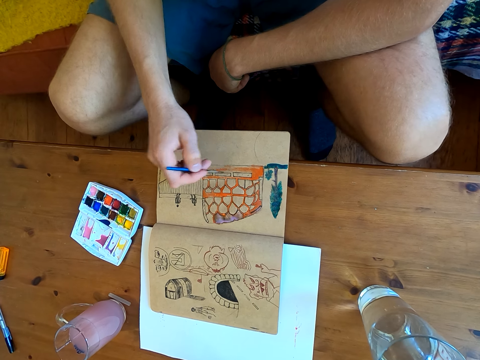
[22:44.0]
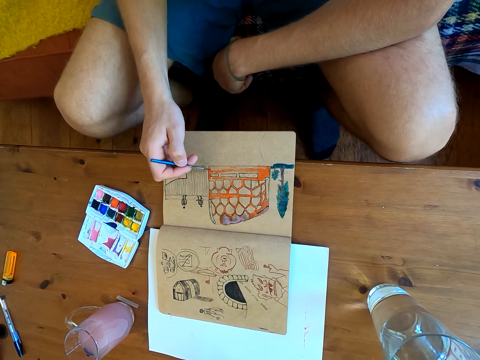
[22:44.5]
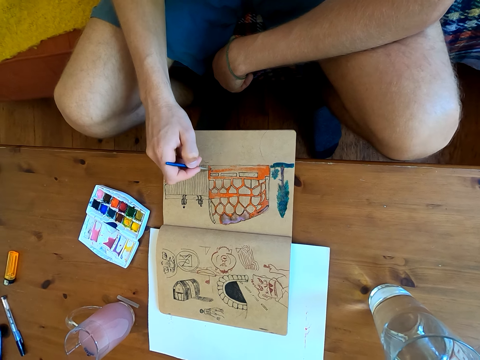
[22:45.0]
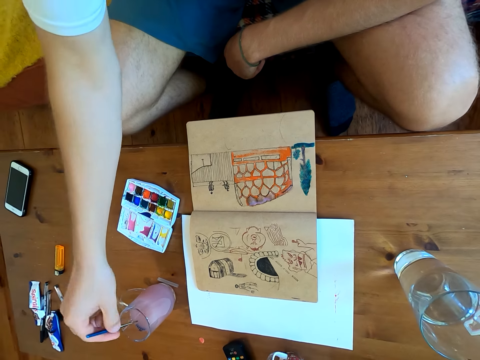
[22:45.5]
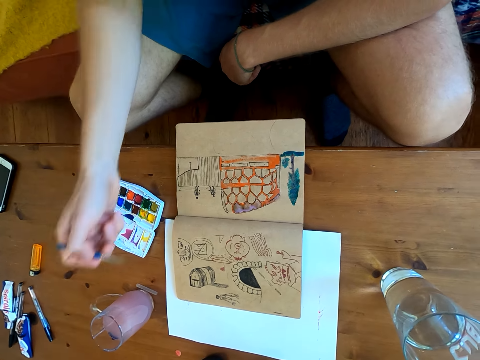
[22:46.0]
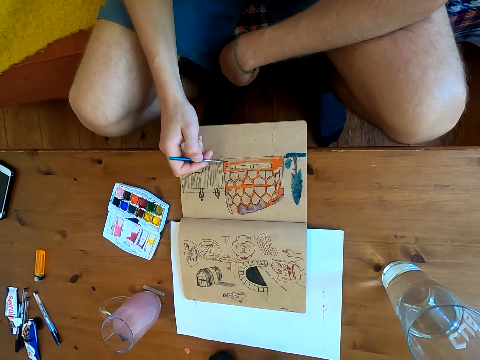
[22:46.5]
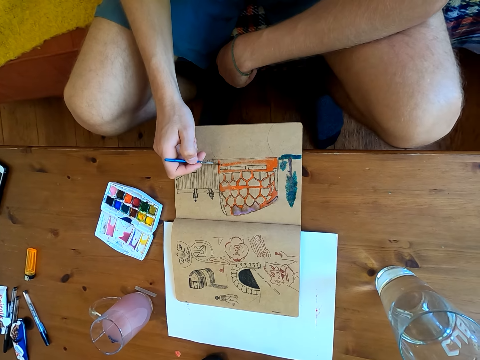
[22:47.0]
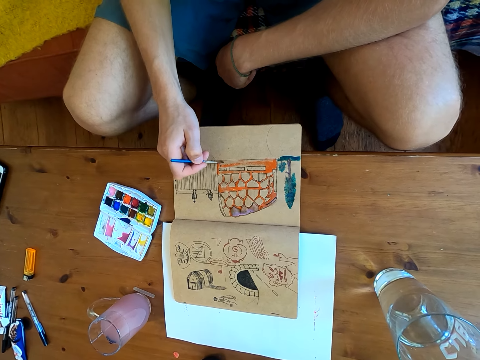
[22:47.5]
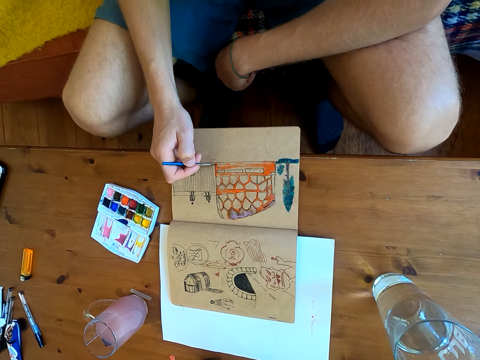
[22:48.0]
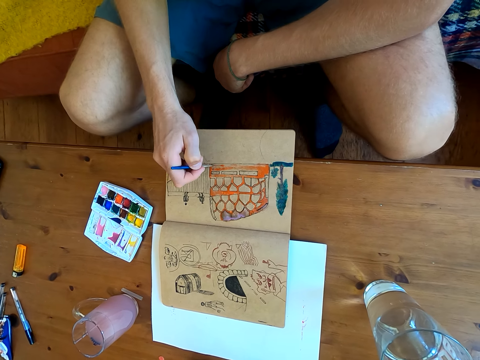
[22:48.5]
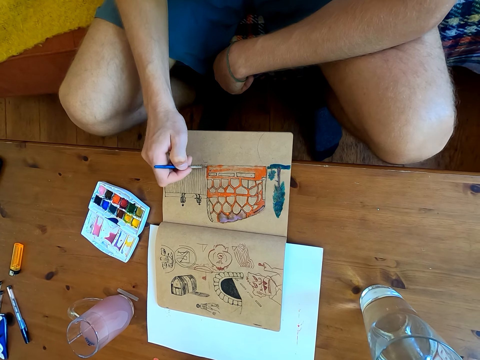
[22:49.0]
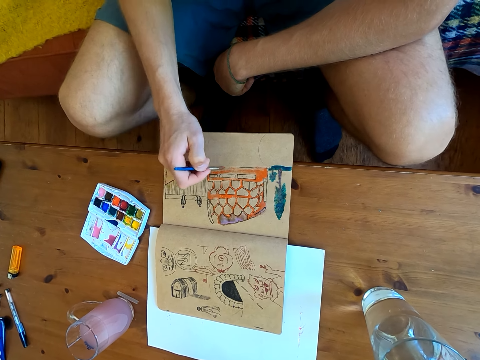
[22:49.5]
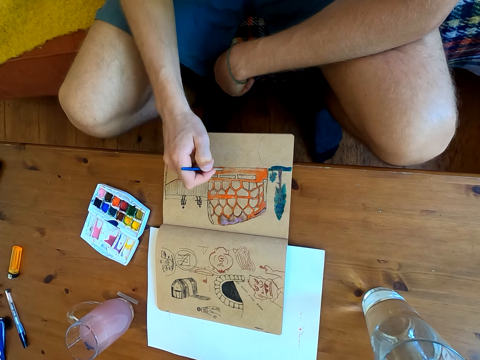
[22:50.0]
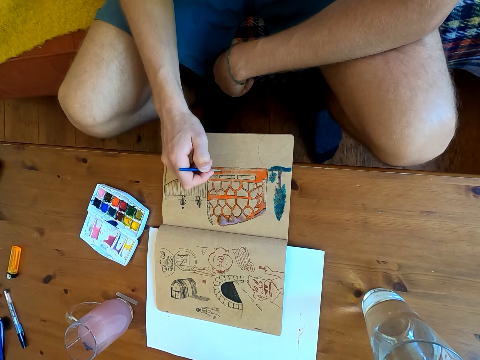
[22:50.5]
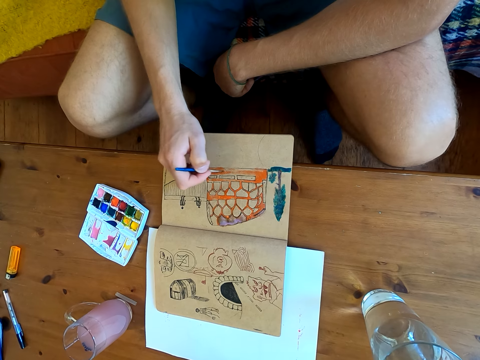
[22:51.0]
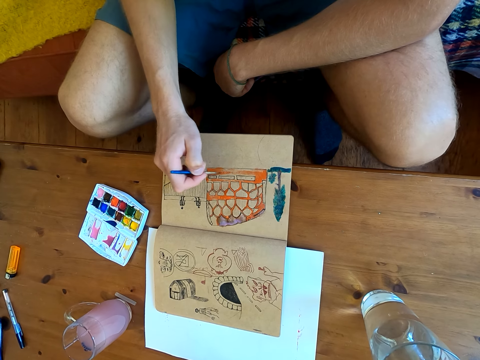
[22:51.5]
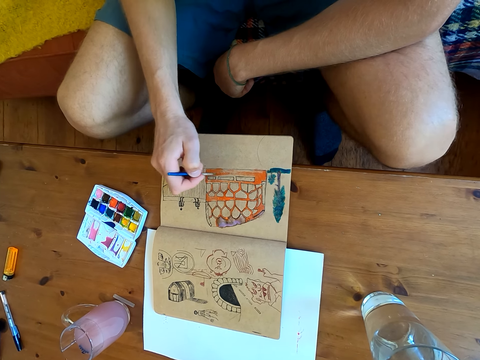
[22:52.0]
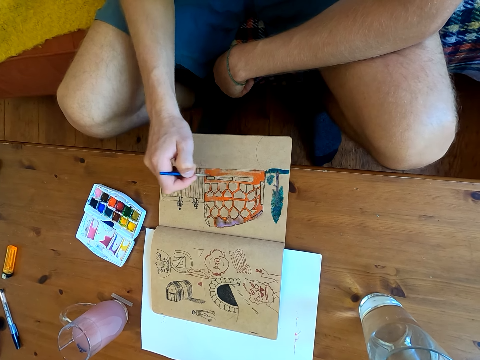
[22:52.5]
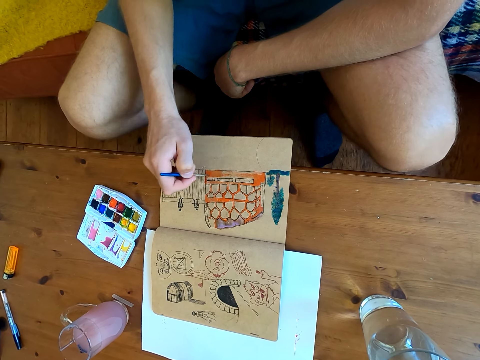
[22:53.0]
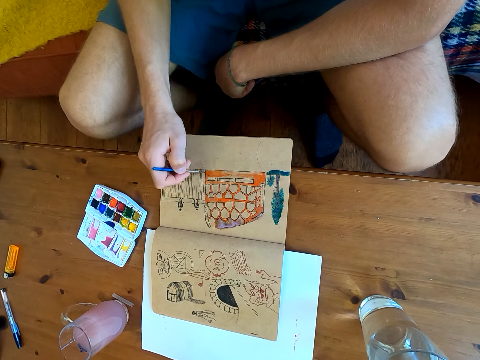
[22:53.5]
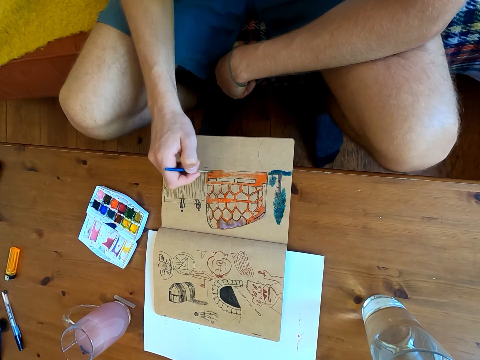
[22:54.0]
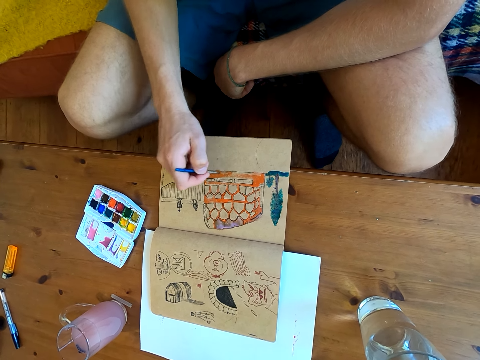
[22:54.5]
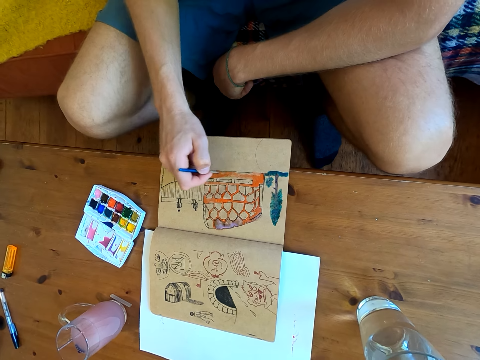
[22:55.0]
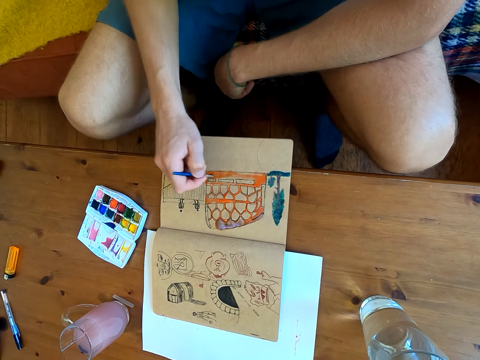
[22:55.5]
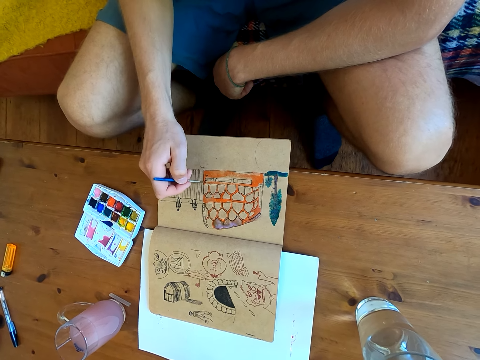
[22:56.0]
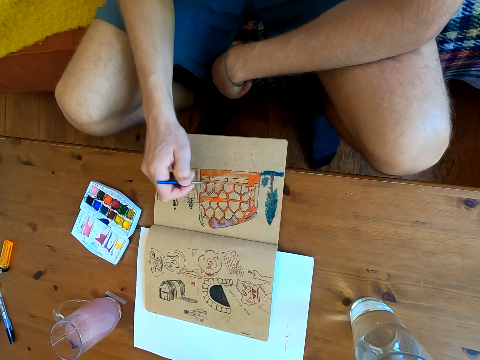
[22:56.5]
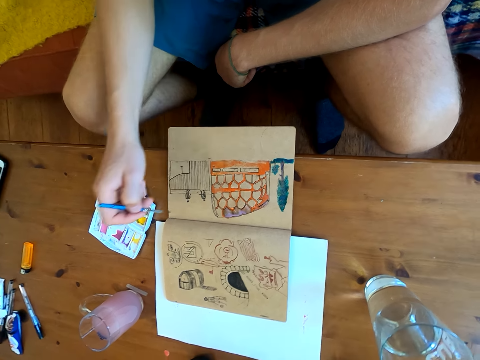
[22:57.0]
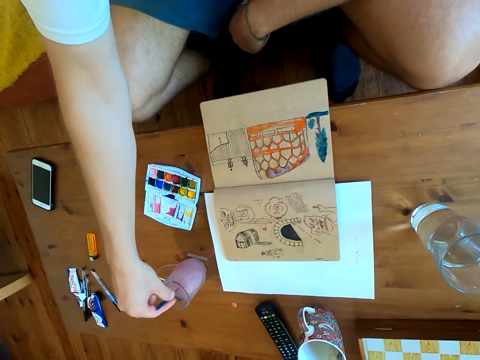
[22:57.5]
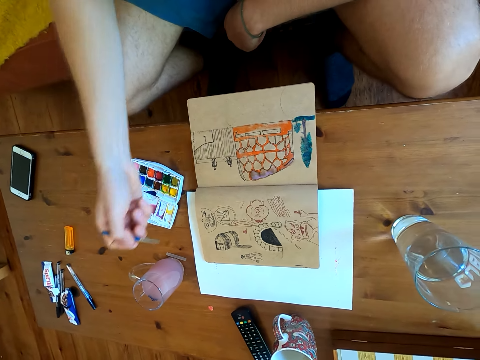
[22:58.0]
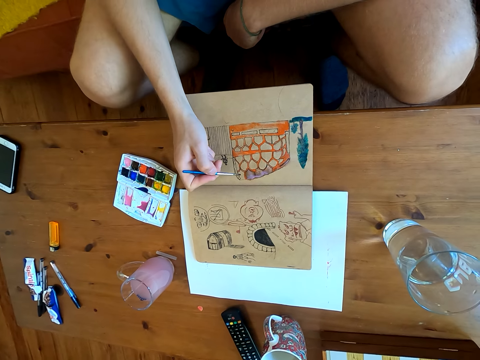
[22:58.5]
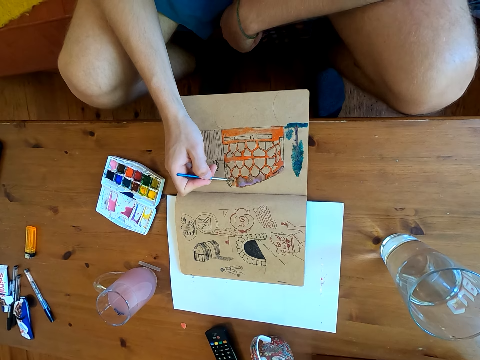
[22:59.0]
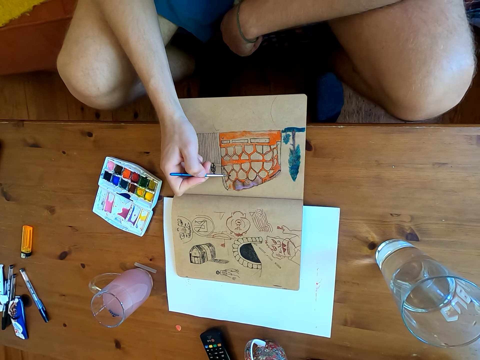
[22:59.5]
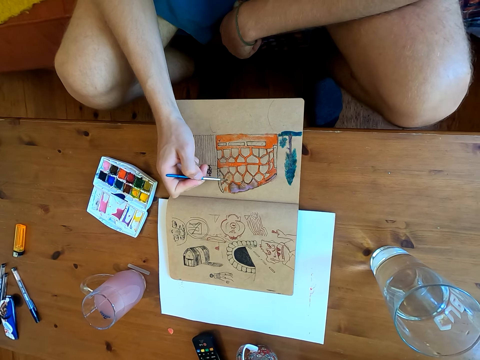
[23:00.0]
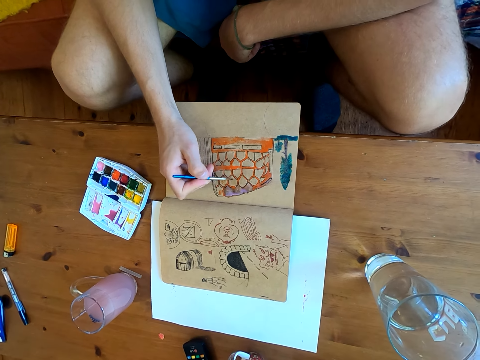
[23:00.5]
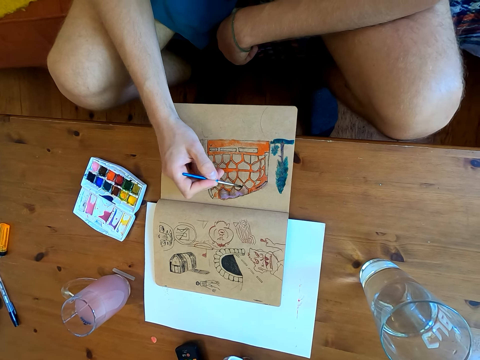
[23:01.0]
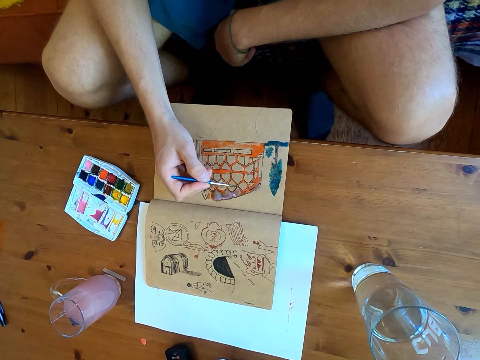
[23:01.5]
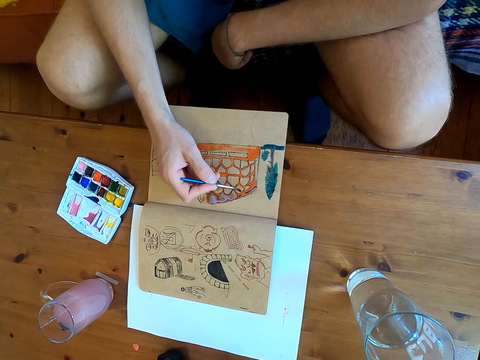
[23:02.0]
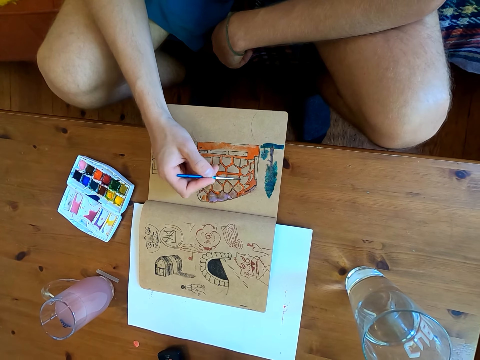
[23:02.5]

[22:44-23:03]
The camera wearer dips the brush in a liquid. They paint on a page of the book. They dip the brush in the liquid. They paint on the page of the book.

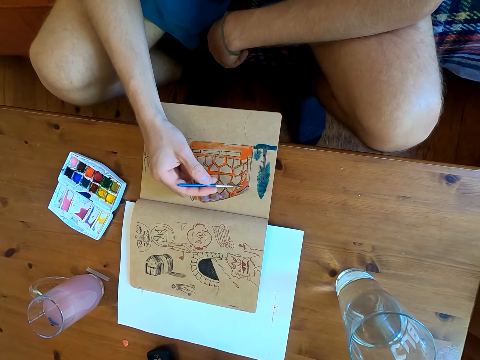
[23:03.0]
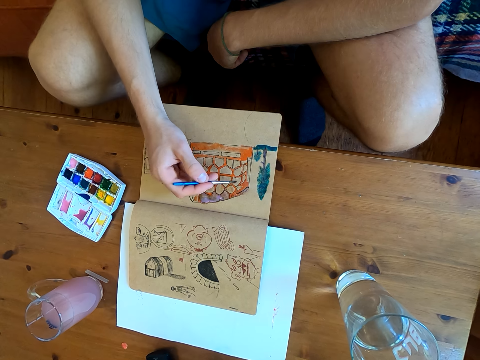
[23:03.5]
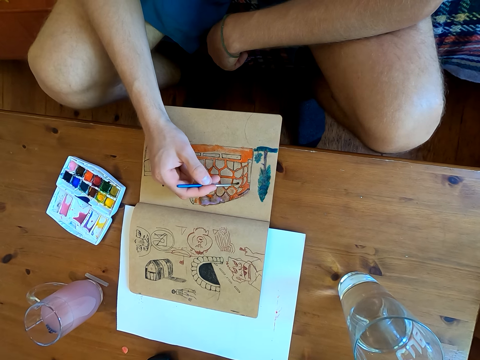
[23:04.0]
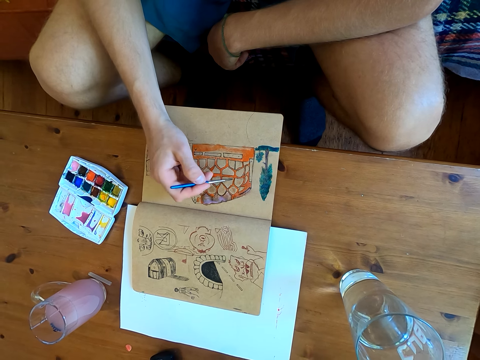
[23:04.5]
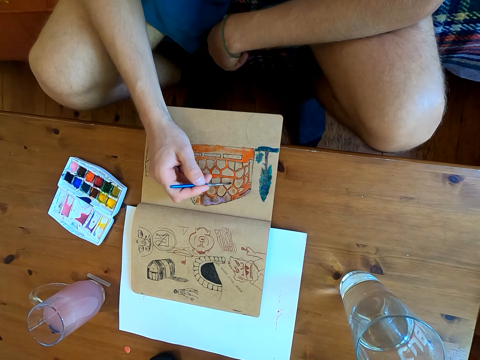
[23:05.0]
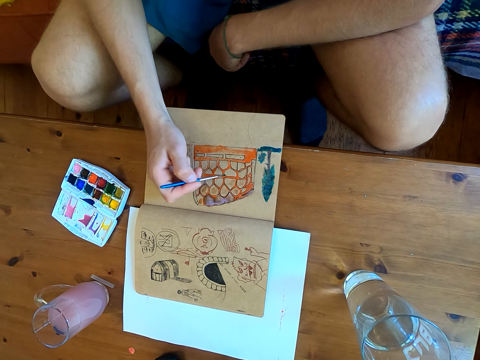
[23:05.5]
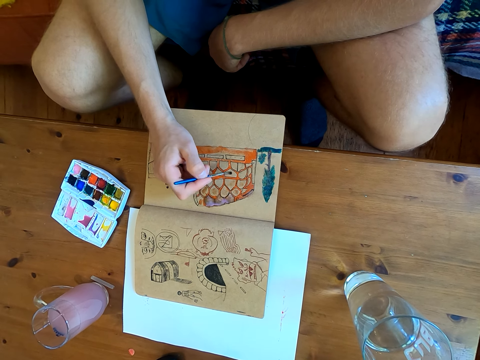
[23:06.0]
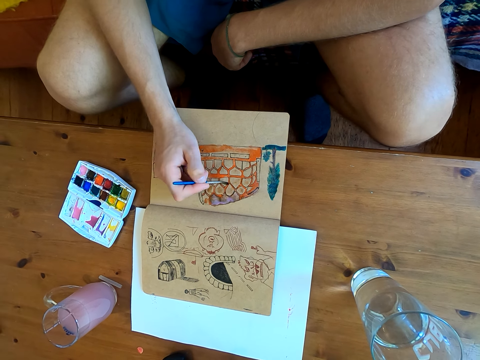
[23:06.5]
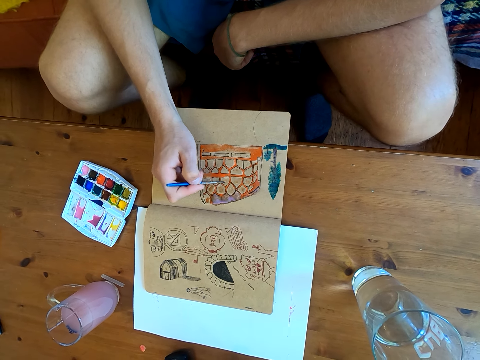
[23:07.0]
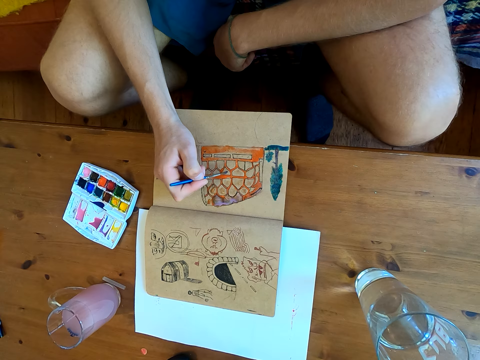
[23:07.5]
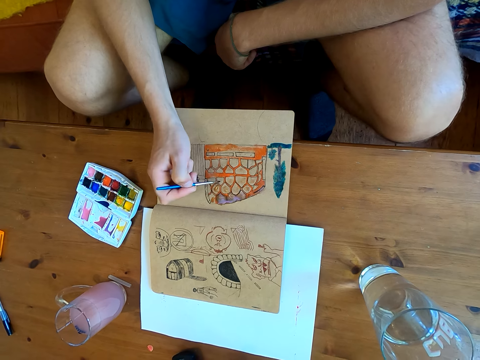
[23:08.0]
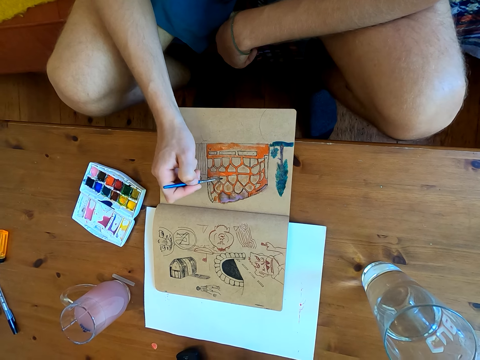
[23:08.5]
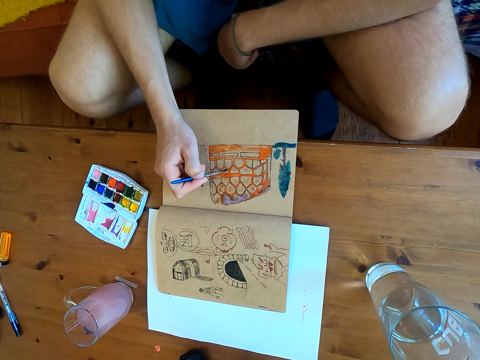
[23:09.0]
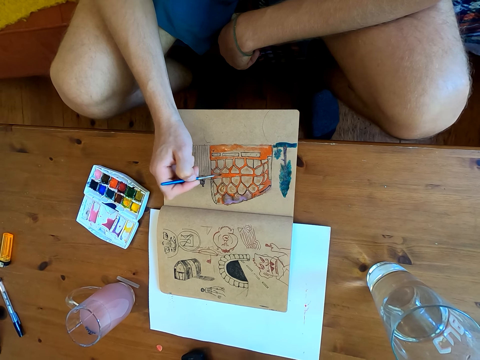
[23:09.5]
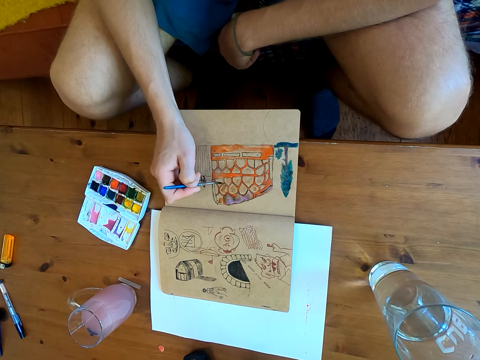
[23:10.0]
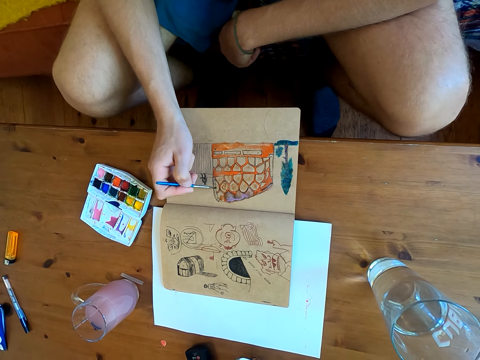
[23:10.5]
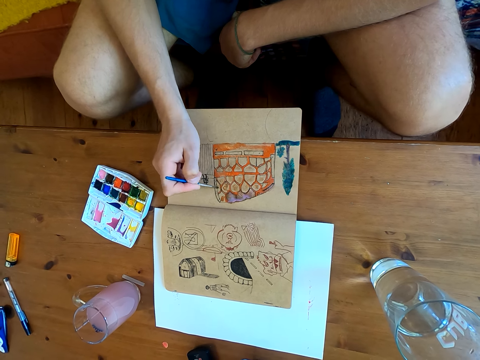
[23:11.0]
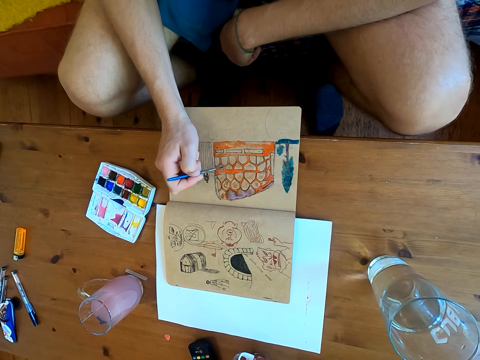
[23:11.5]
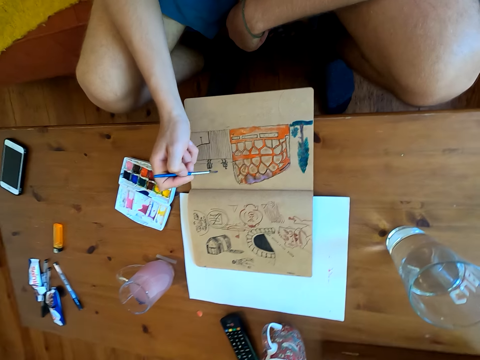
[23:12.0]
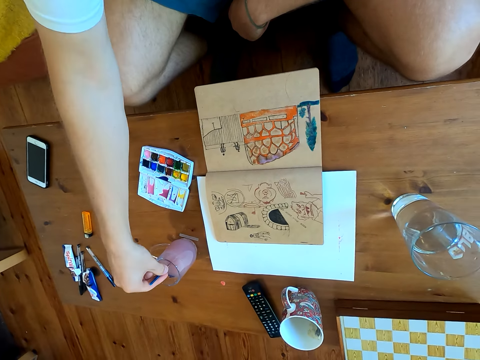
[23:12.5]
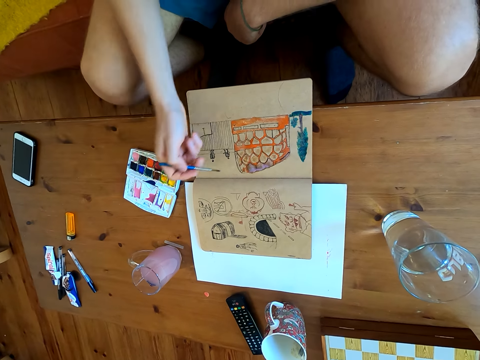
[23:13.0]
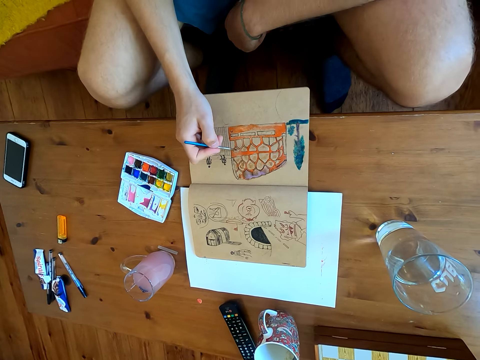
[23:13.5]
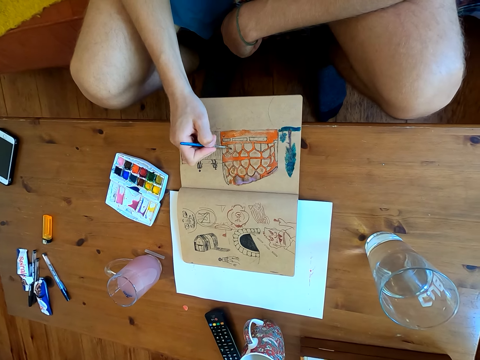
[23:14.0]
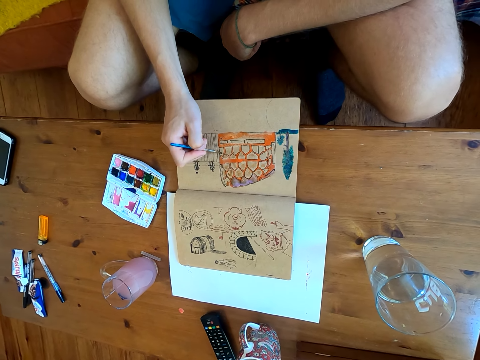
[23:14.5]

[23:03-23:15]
The camera wearer dips the brush in a liquid. They paint on a page of the book.
